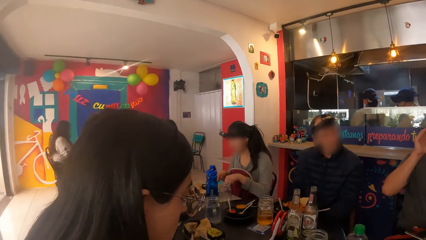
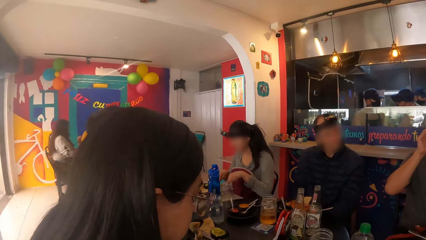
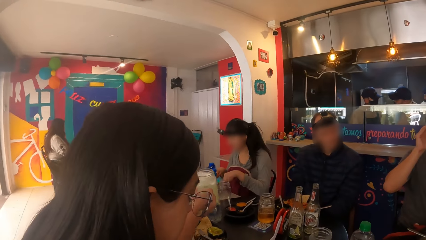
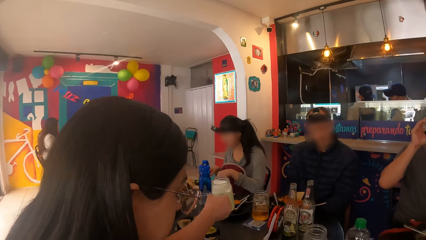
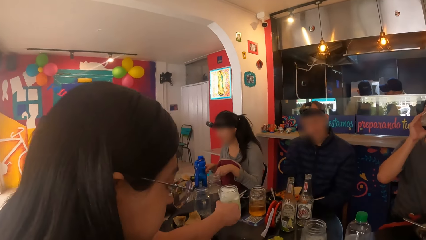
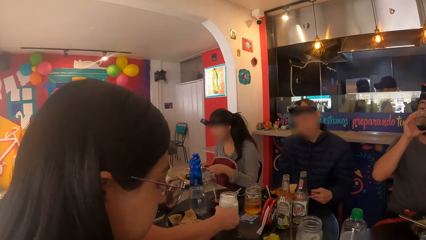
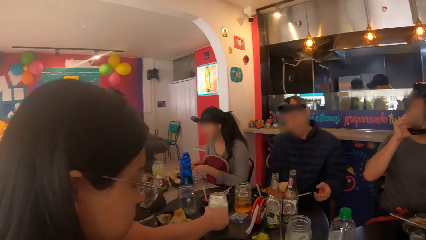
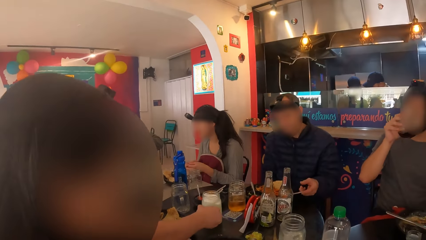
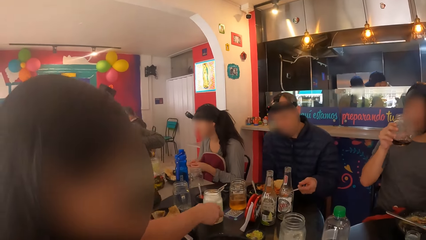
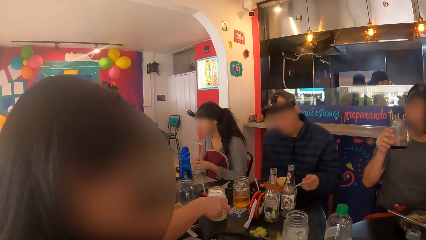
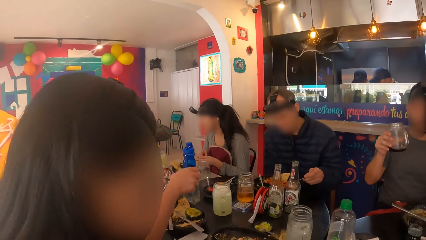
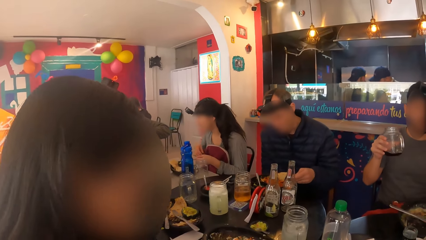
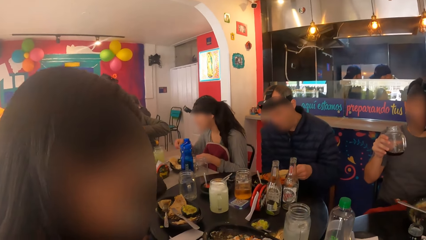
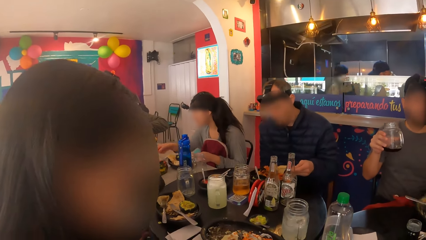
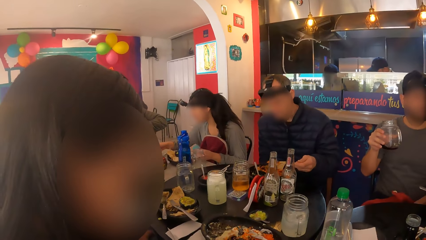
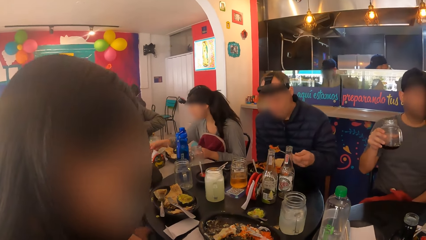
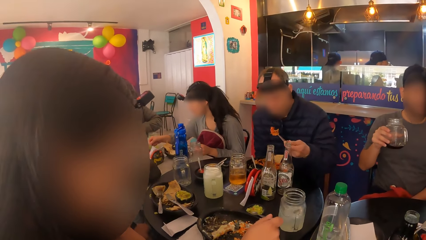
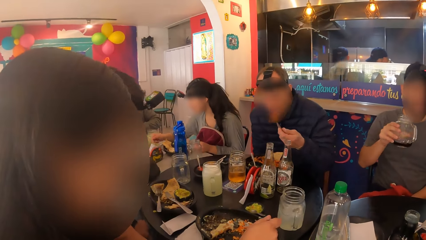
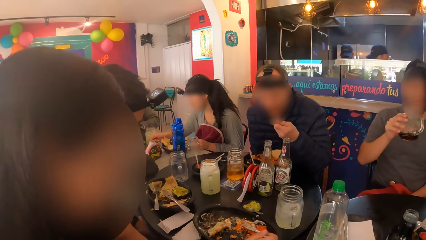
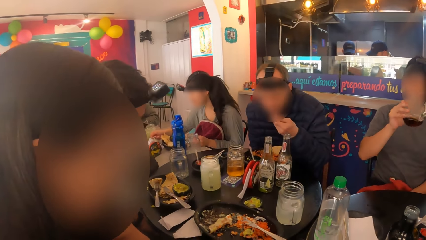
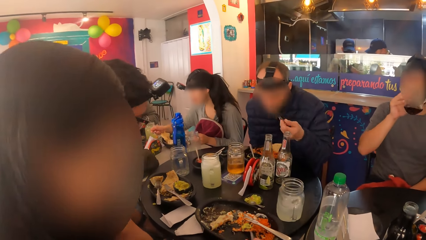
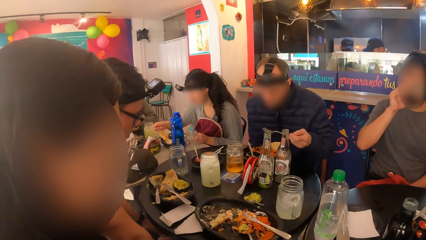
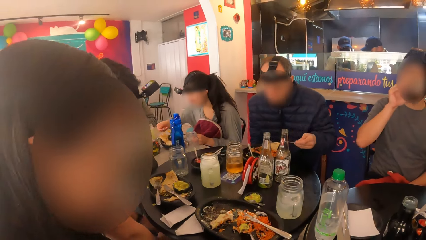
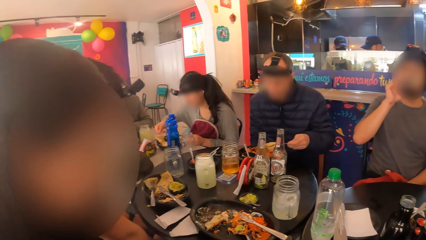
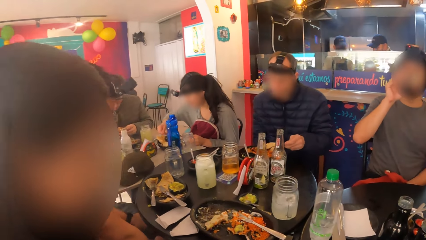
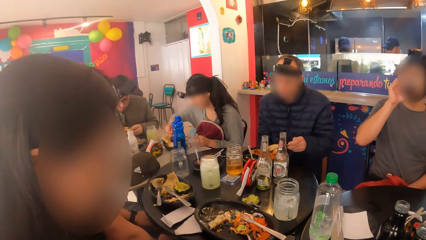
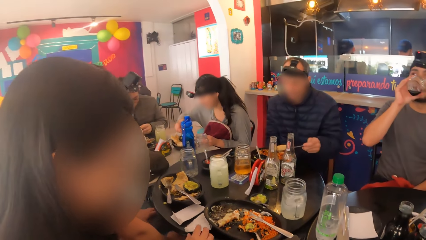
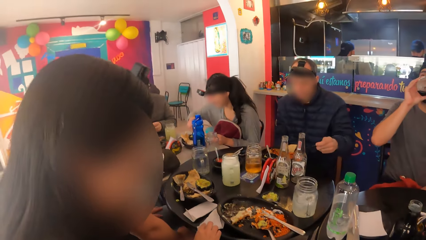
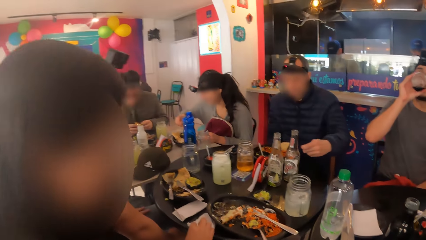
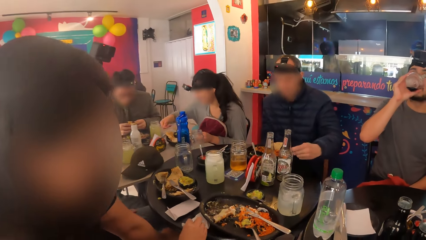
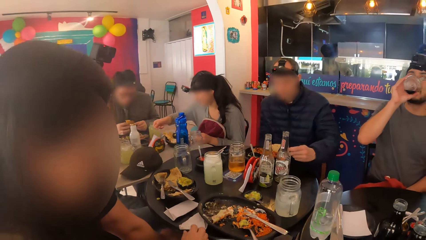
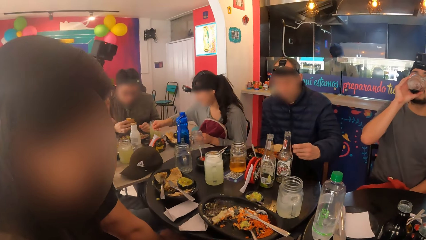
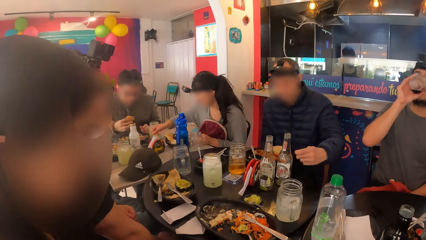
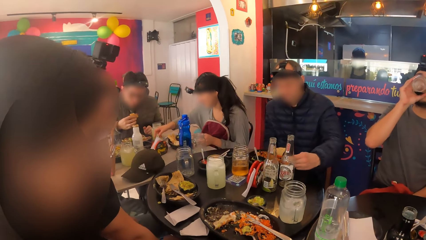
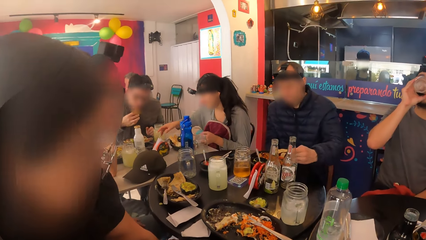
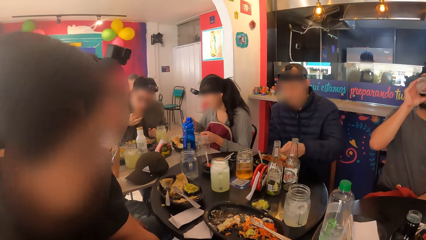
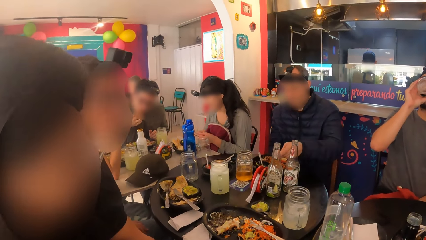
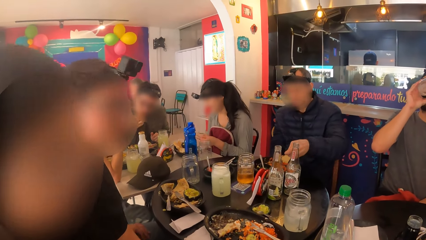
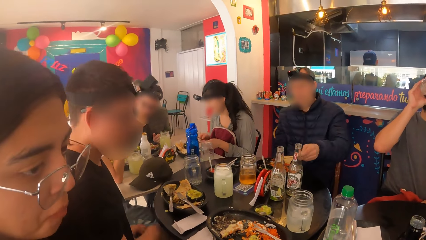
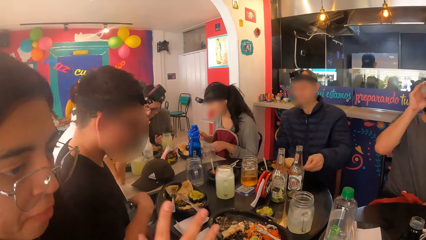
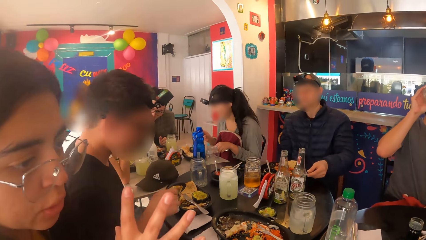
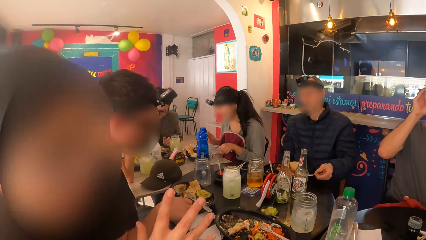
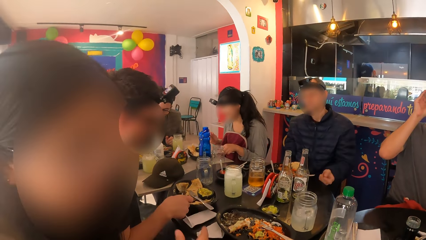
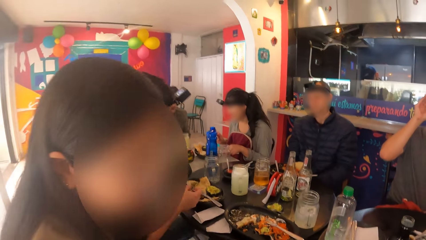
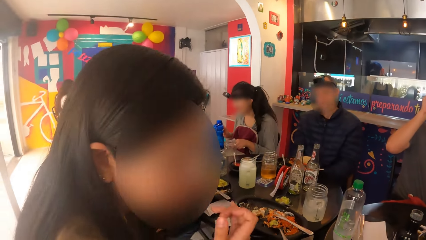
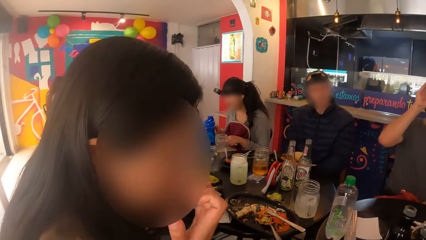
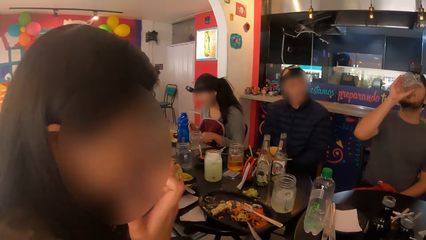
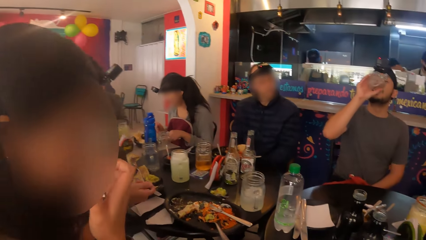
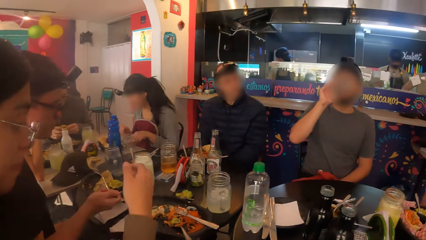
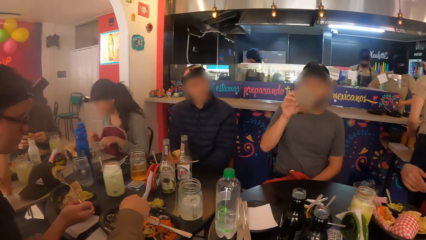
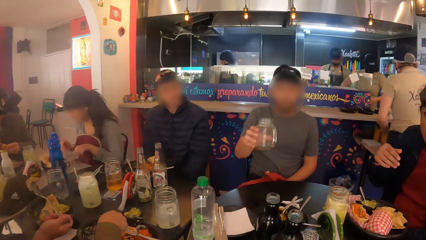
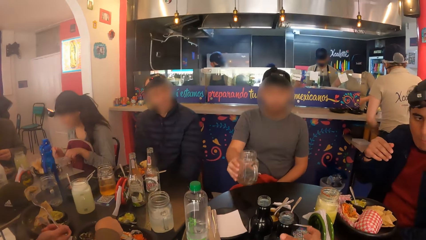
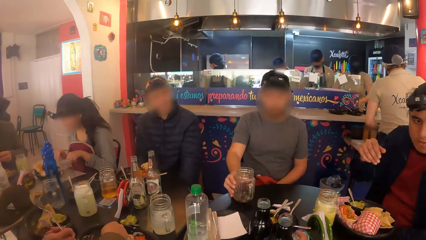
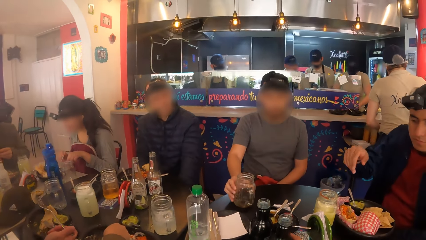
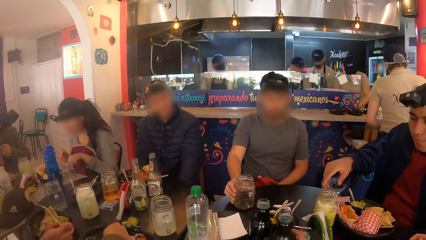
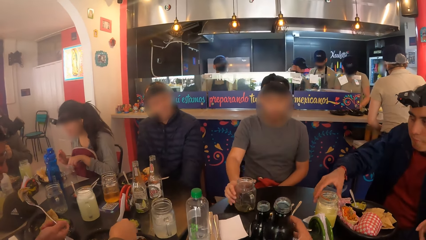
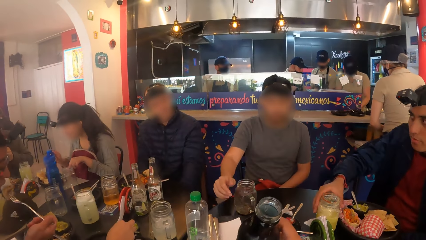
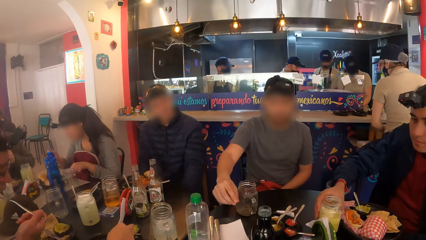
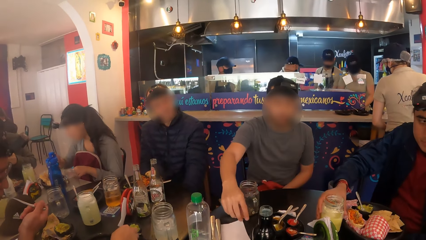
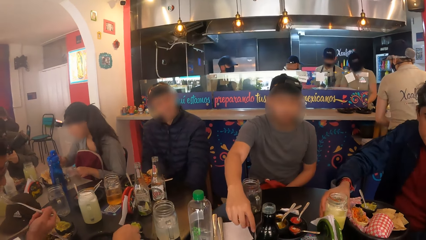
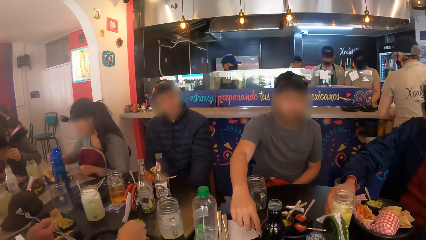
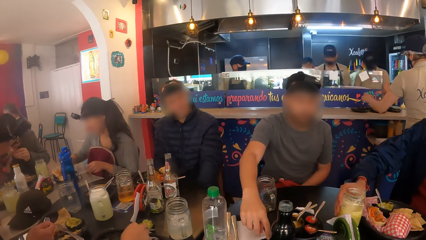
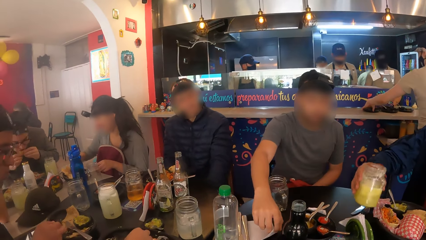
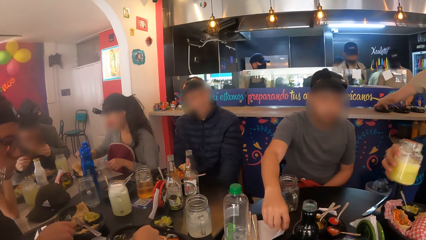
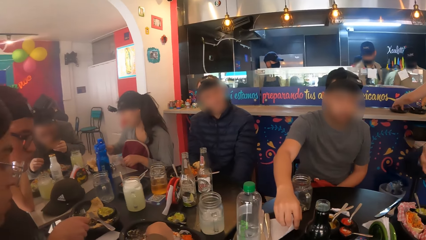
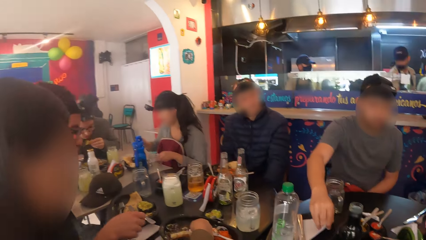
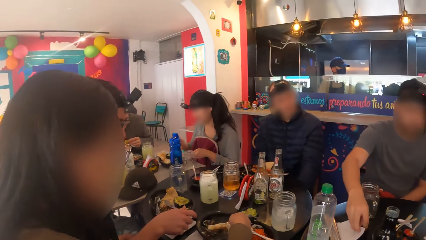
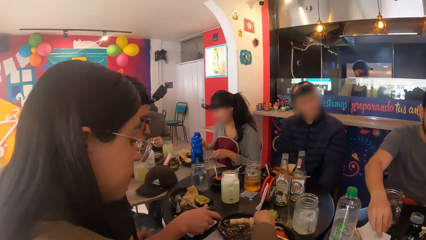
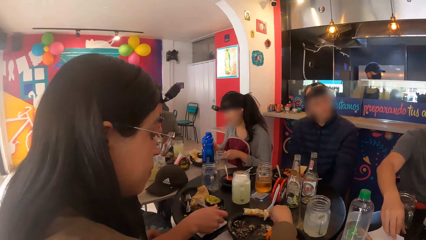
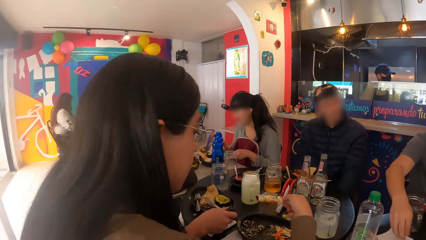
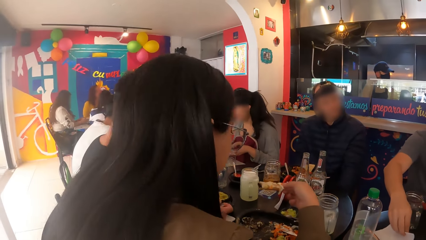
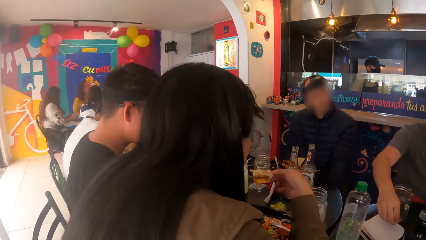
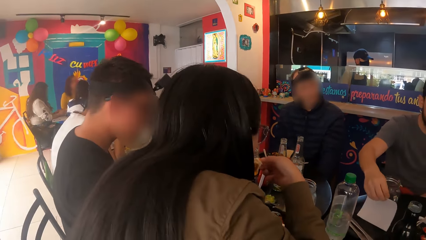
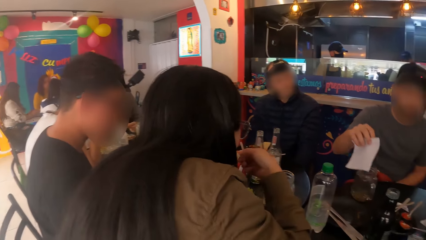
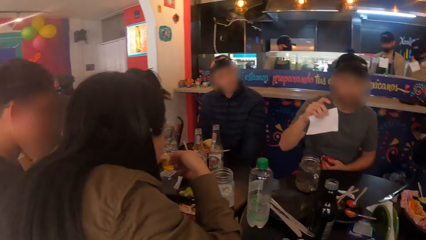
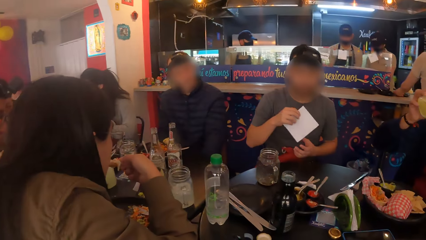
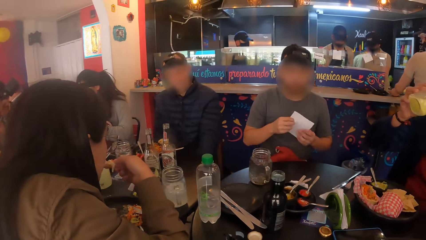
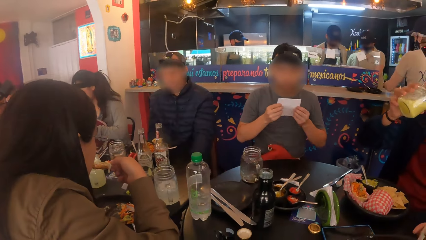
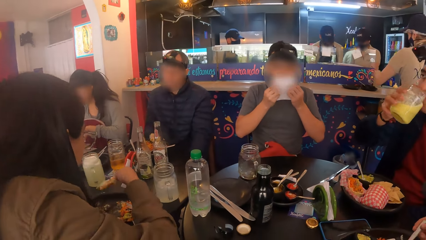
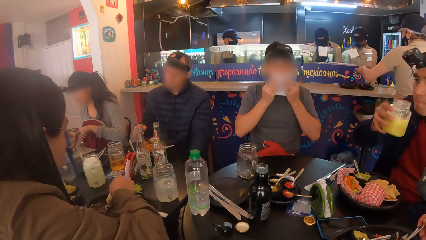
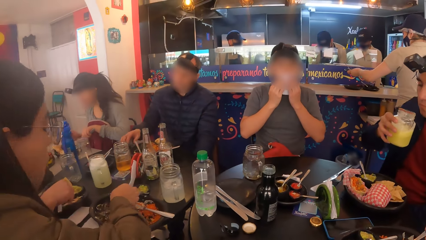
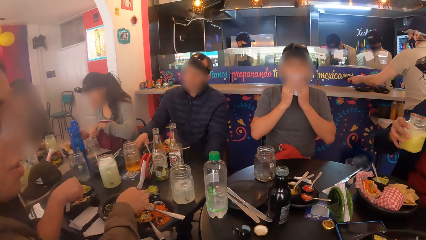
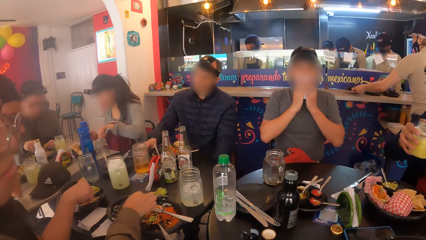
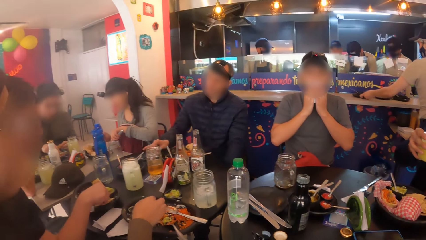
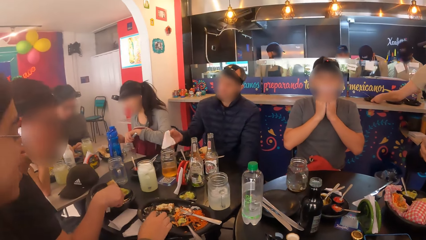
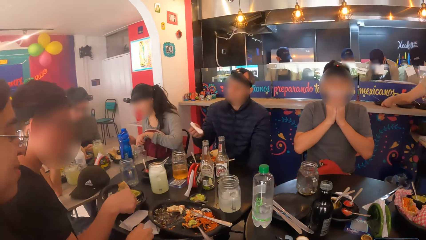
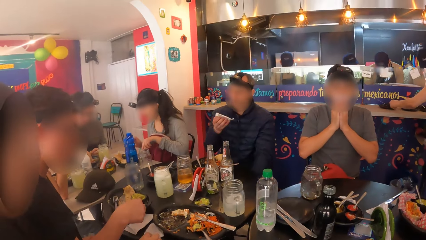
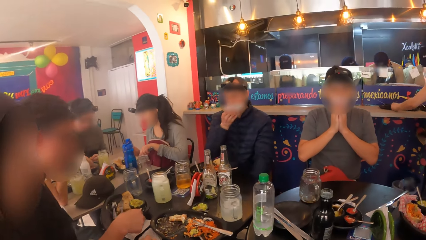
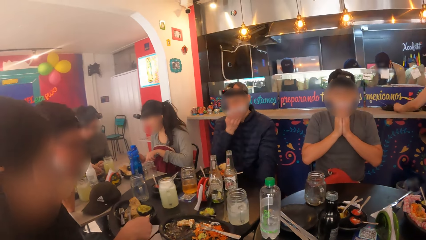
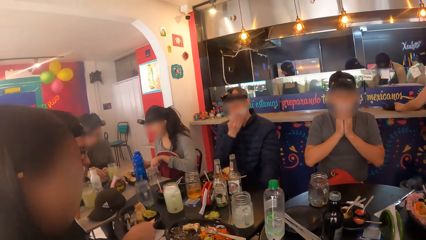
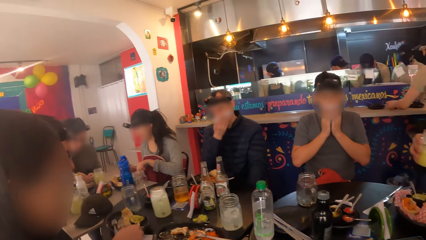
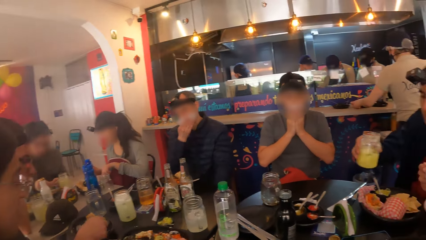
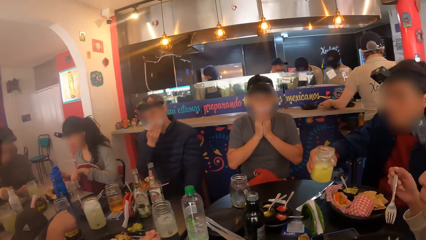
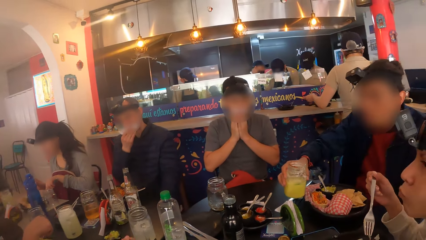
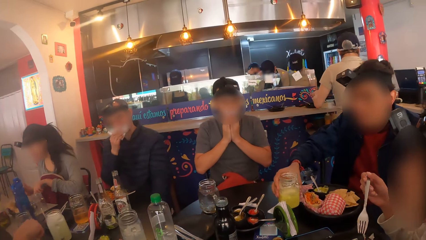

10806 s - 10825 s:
A man drops the cup of drink on the table with his right hand. Another man eats vegetables with the fork in his left hand. A third man drinks from the cup in his right hand. A woman cleans her right hand with the tissue paper on the table. A fourth man drops the cup of juice on the table with his right hand. The camera wearer carries a bottle of juice with his right hand. A fifth man carries a cup of juice from the table with his right hand. Another woman carries a taco with her right hand. The fourth man carries a tissue paper with his right hand. The second woman eats the taco in her right hand. The fifth man drinks the cup of juice in his right hand. The fourth man cleans his mouth with the tissue paper with both hands. The second woman drops the taco on a plate with her right hand. A sixth man carries a tissue paper from the table with his right hand and cleans his mouth with the tissue paper in his right hand. A seventh man holds a fork in his right hand.
